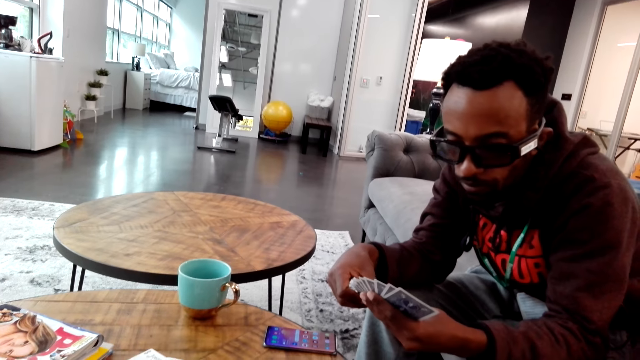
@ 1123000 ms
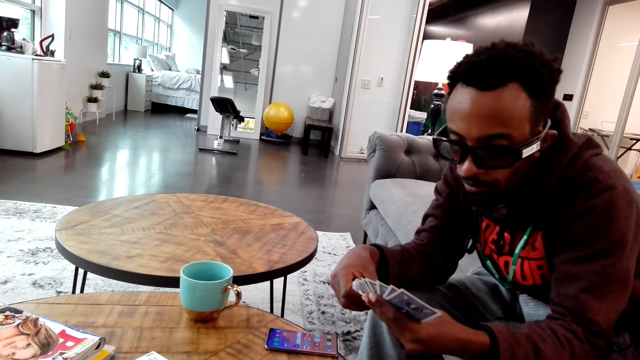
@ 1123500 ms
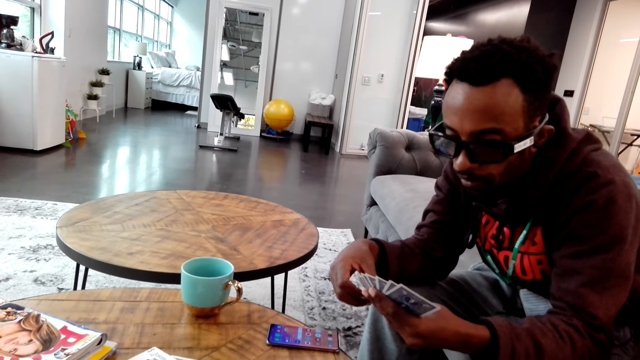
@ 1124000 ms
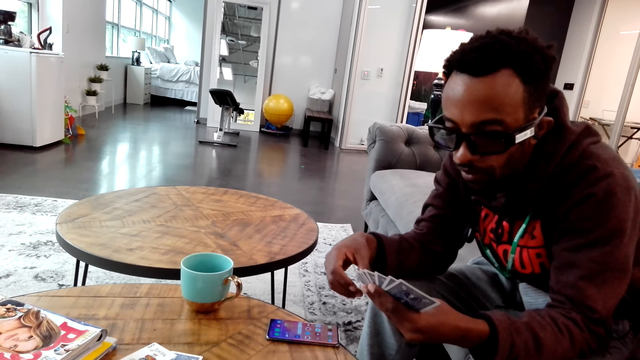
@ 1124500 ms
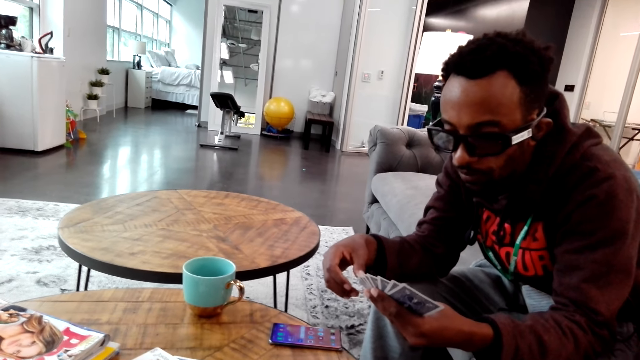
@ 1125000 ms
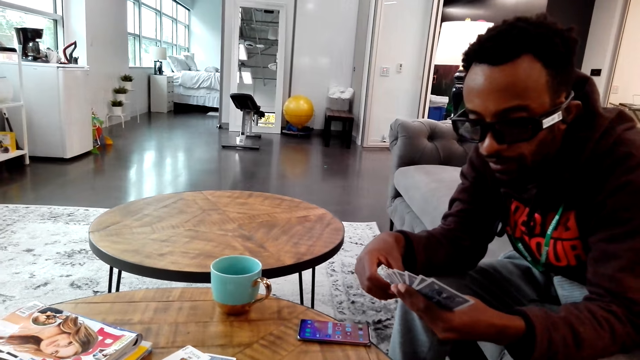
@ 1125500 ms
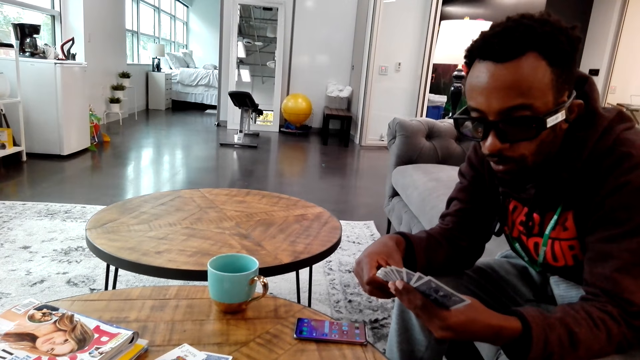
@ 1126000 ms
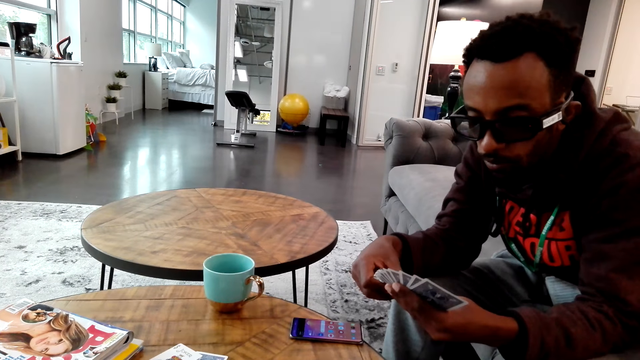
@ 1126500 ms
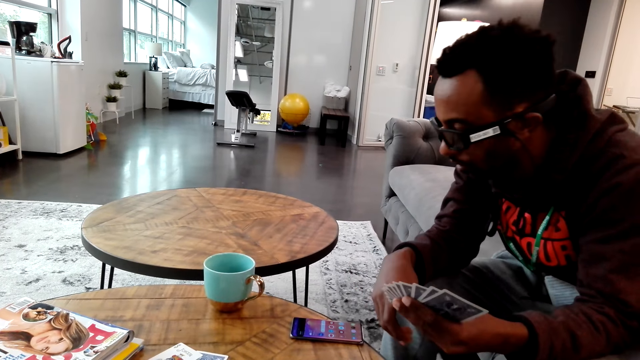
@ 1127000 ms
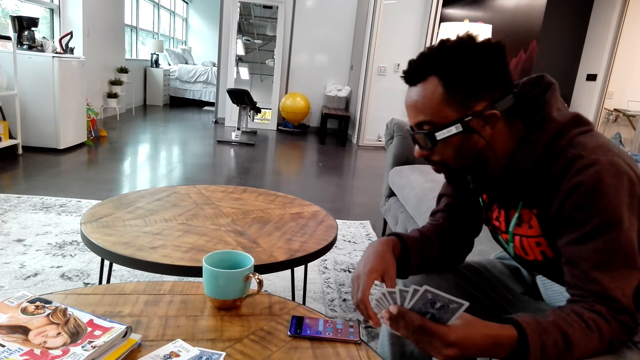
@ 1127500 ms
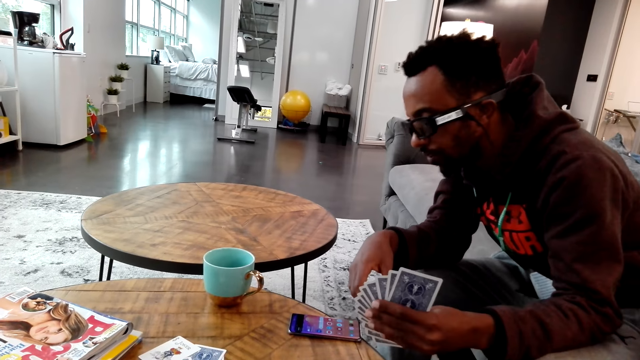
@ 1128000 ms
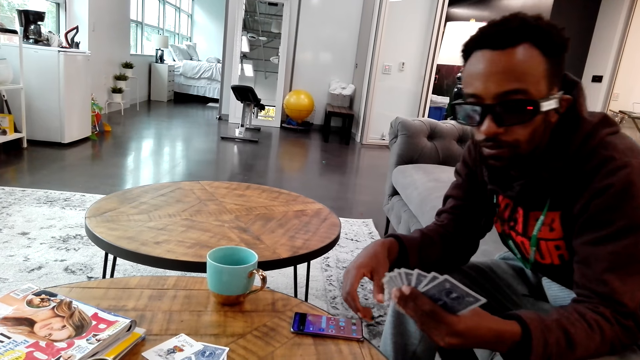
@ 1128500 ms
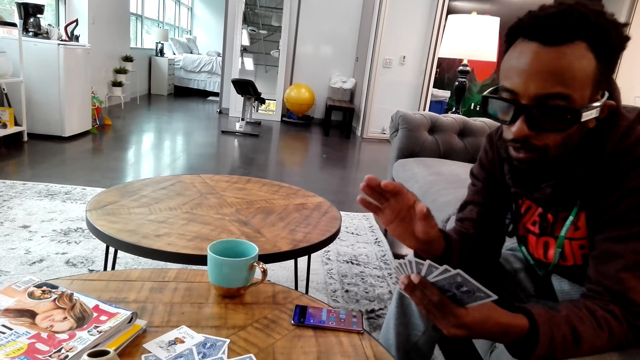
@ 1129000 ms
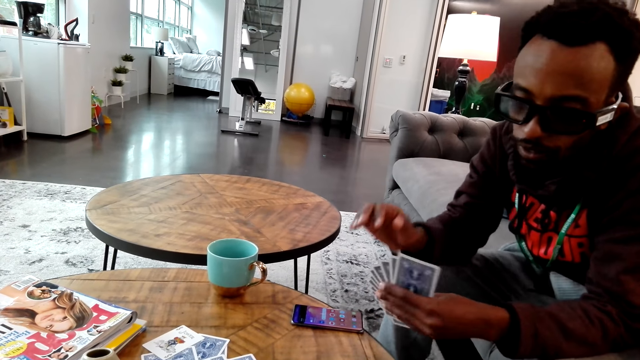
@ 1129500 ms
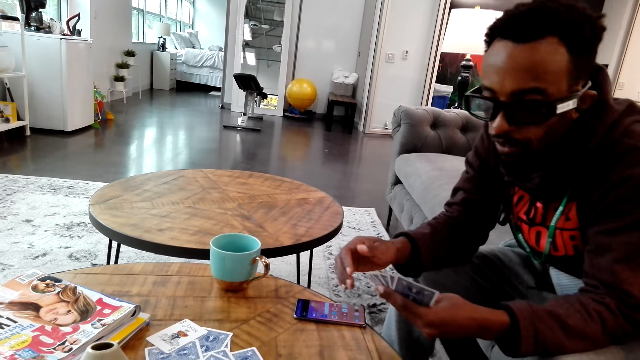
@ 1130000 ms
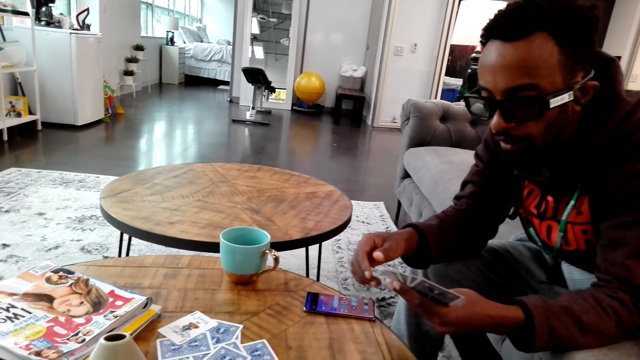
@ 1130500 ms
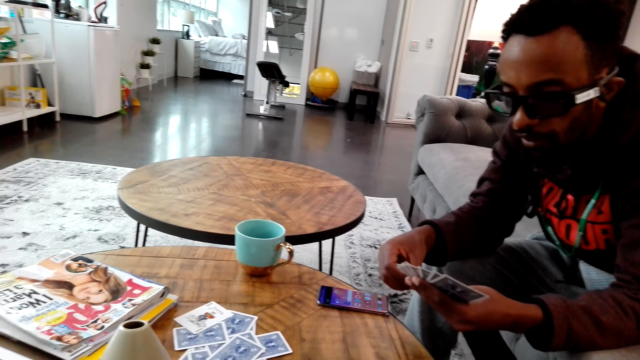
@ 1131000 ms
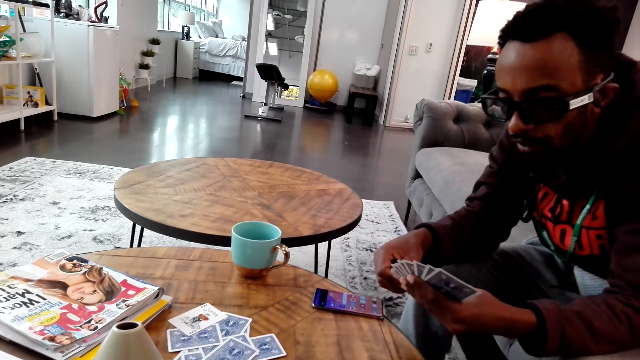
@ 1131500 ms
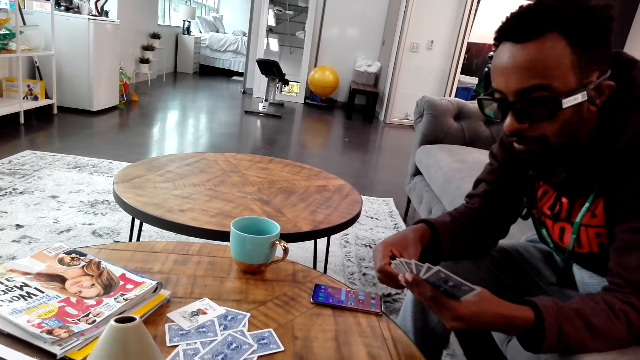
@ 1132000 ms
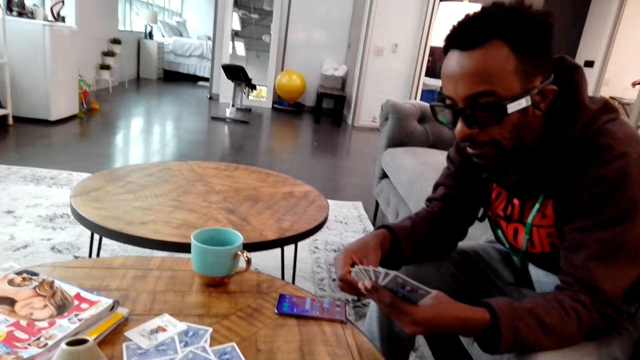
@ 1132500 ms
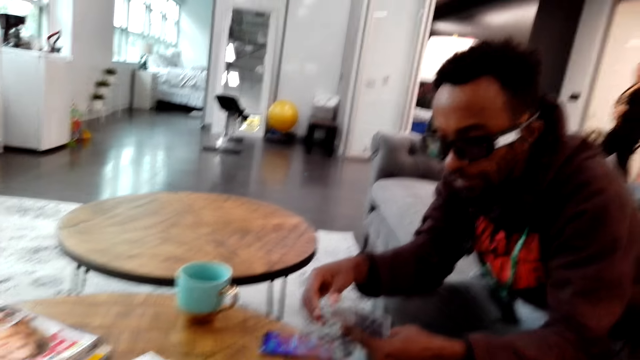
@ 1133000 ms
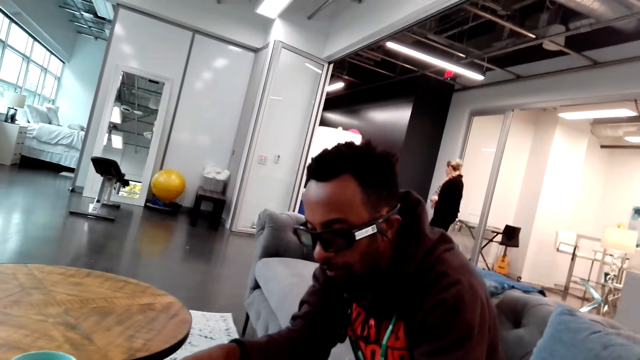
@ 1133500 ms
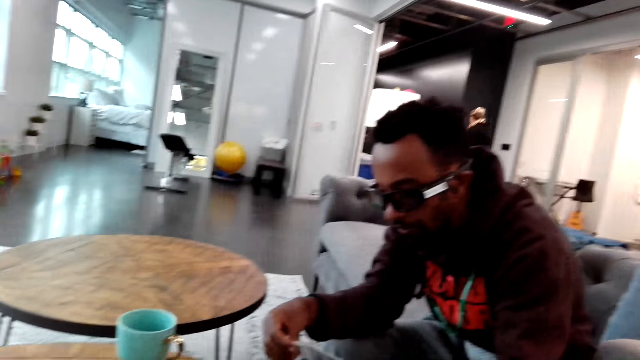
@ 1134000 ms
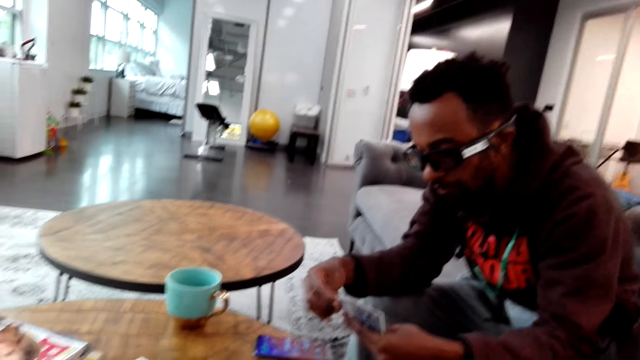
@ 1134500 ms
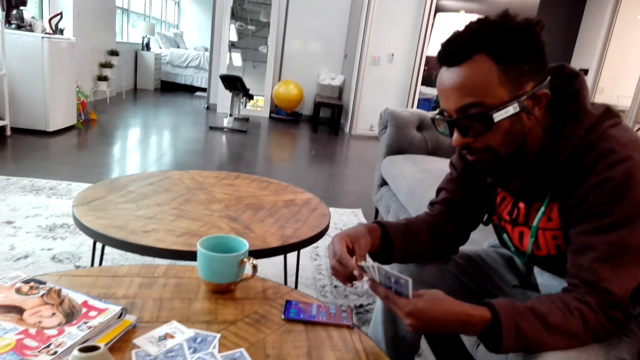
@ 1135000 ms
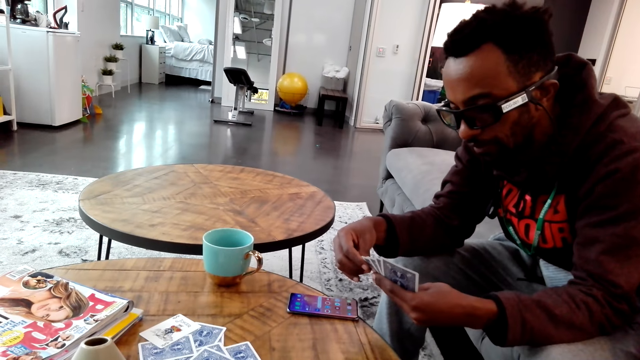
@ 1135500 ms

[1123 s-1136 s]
A man searches at something. The man holds a card on the hand. The camera wearer looks around.

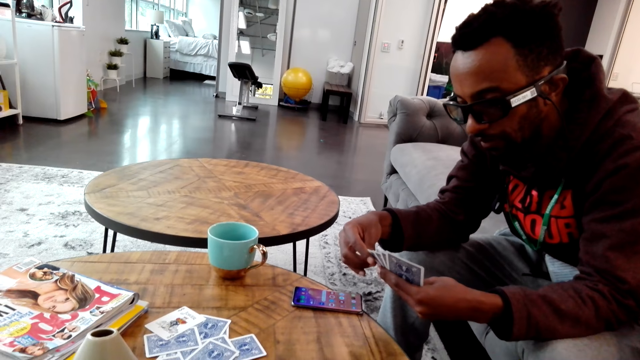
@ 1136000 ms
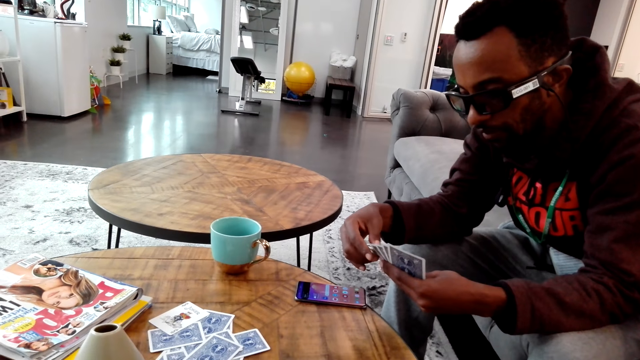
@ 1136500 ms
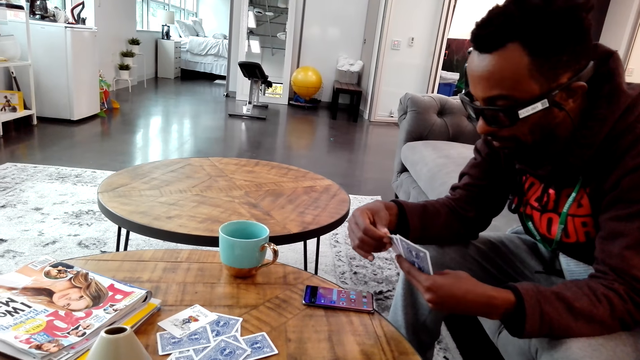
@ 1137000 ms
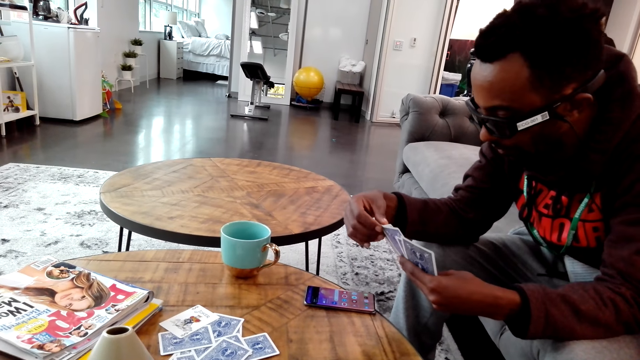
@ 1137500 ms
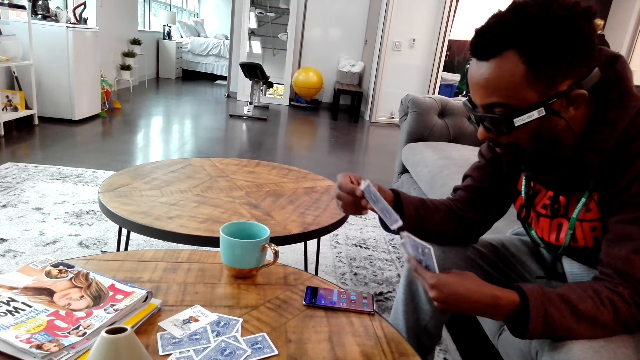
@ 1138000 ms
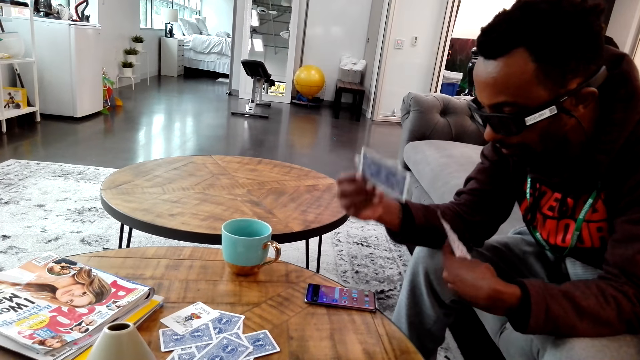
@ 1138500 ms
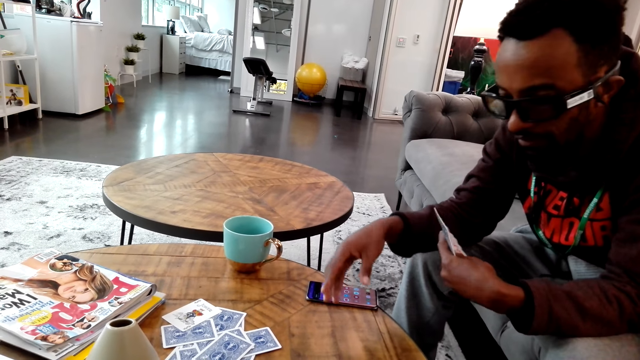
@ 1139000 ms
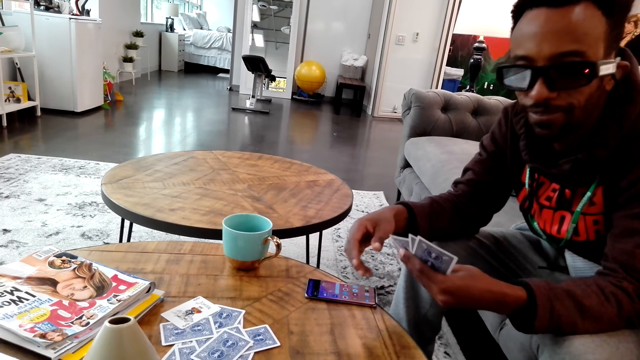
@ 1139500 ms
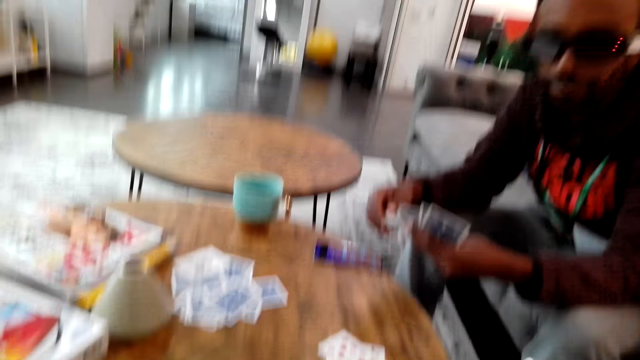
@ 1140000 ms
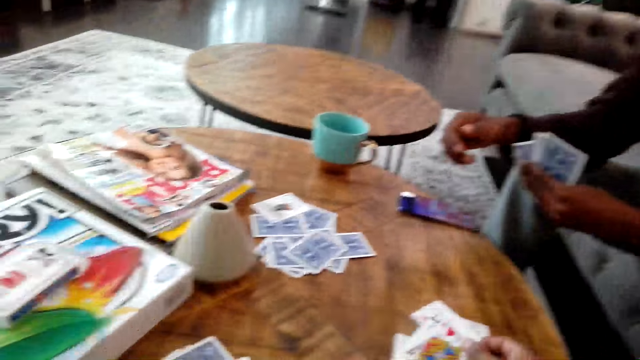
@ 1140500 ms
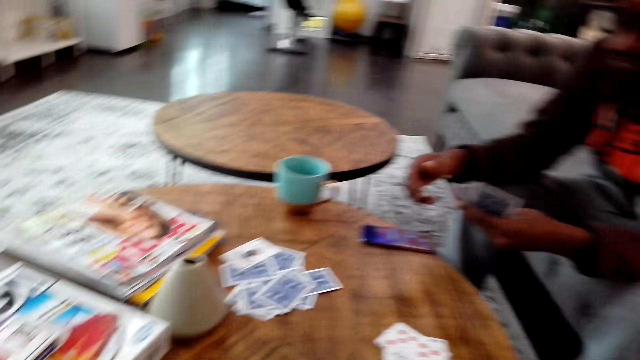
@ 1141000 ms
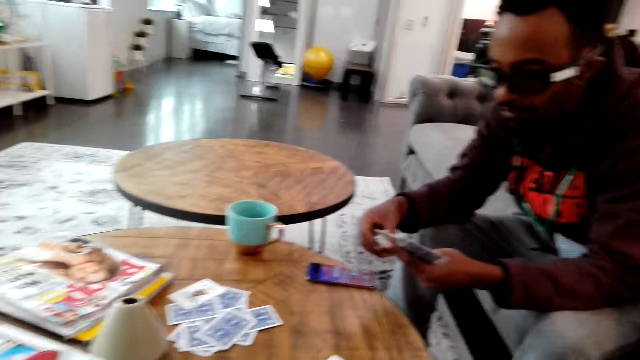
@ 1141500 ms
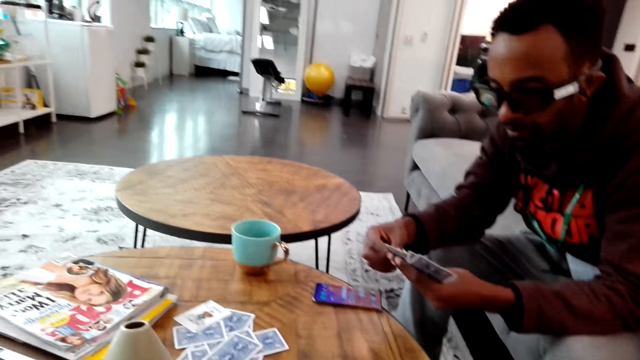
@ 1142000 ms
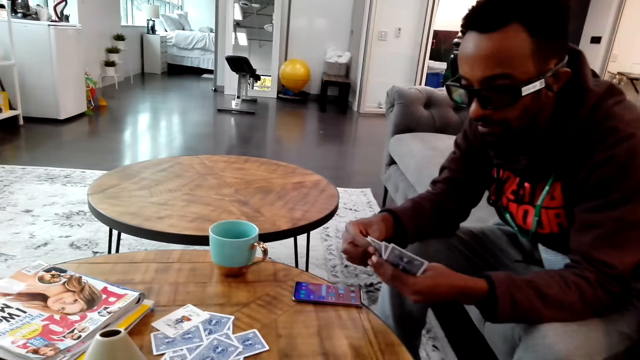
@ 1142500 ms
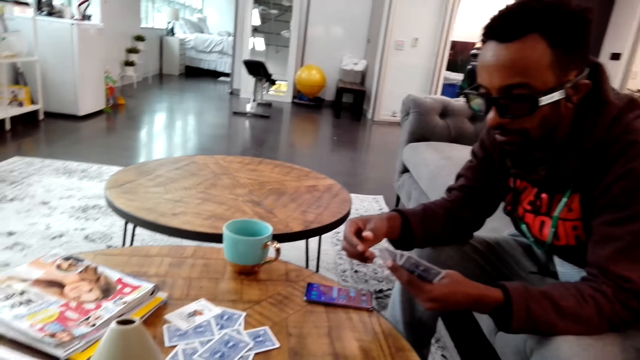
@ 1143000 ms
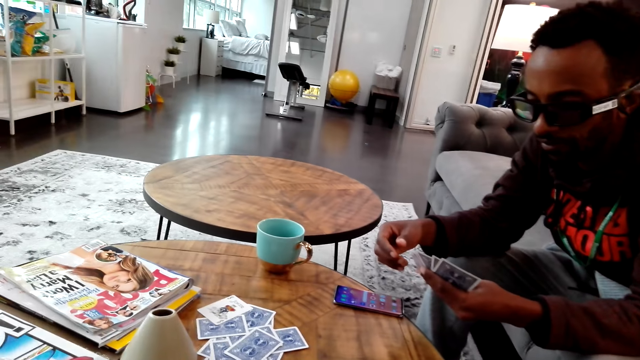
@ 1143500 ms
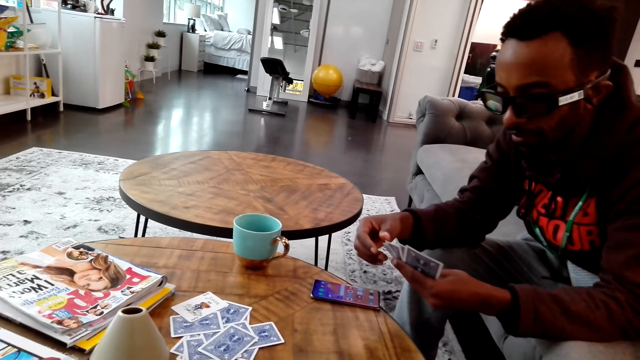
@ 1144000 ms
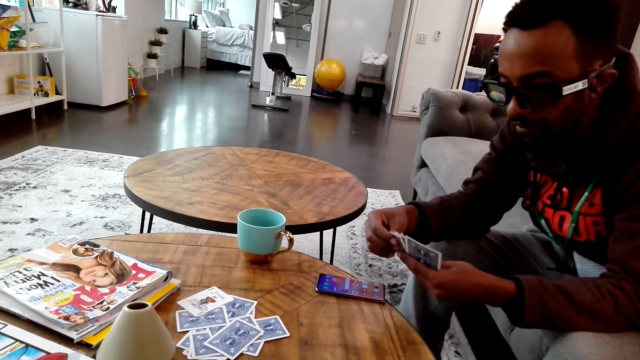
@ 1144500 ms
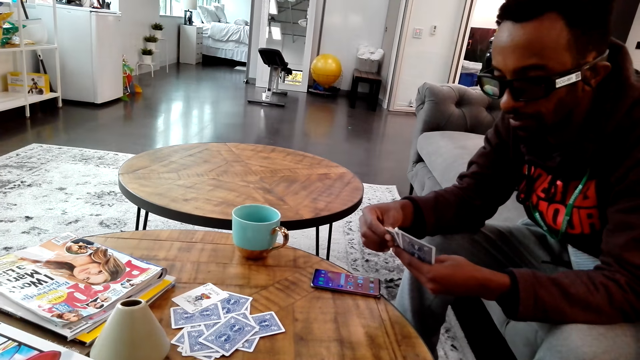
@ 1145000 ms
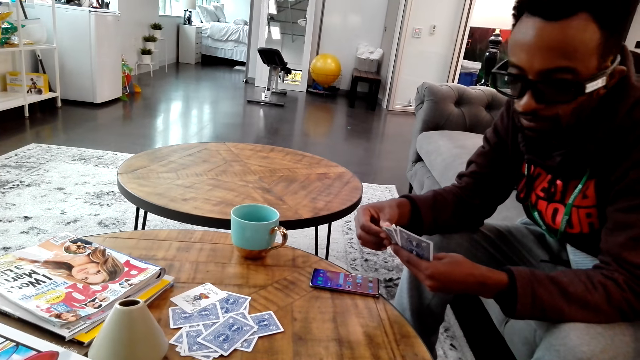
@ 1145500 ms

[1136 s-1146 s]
A man holds a card on the hand. The man pulls the card from the hand. The man plays cards with the camera wearer. The man drops the card on the table. The camera wearer looks around. The man holds the card on the hand.
